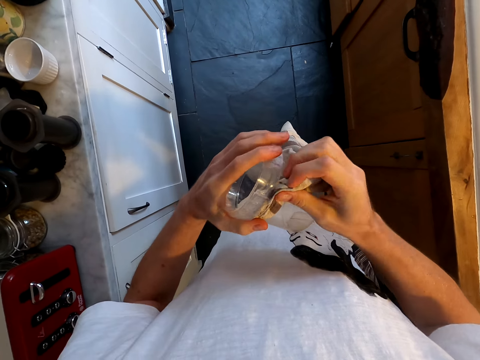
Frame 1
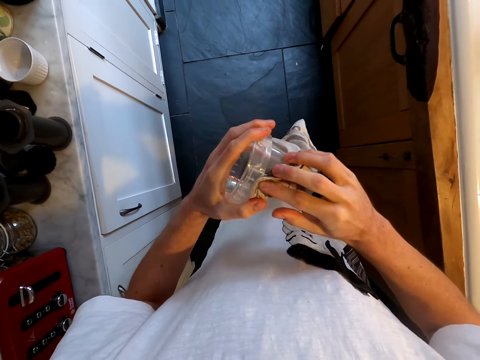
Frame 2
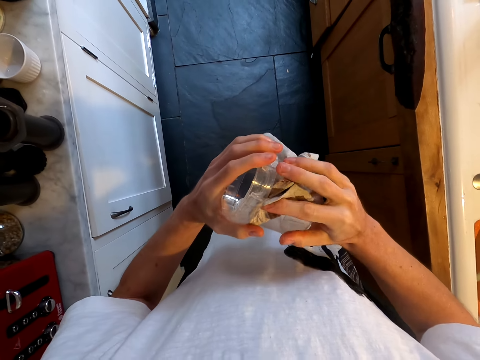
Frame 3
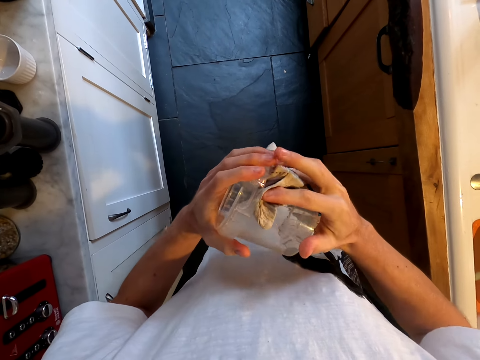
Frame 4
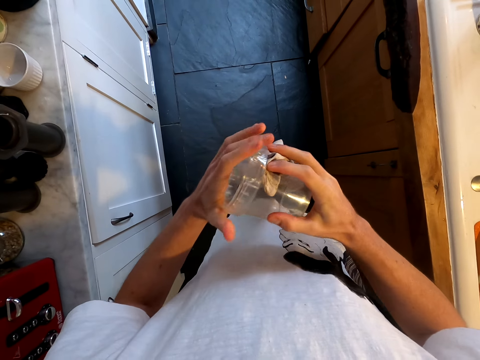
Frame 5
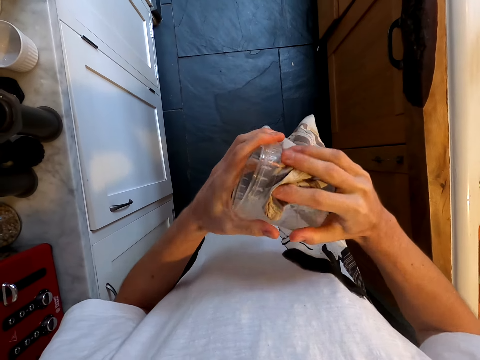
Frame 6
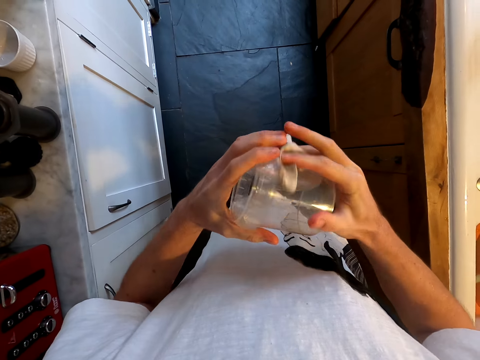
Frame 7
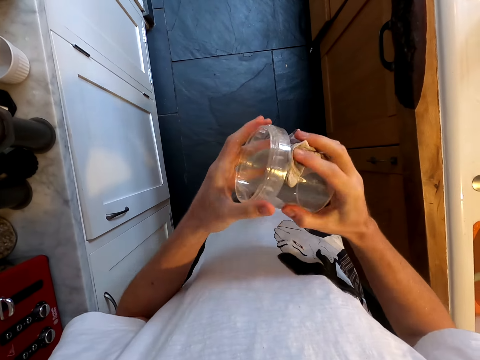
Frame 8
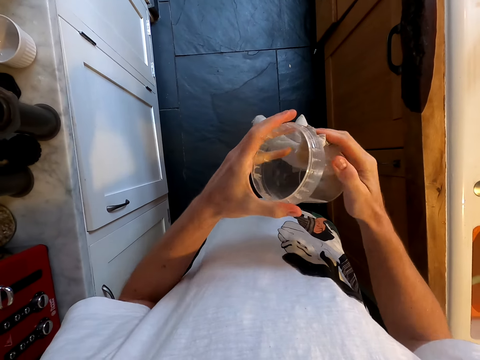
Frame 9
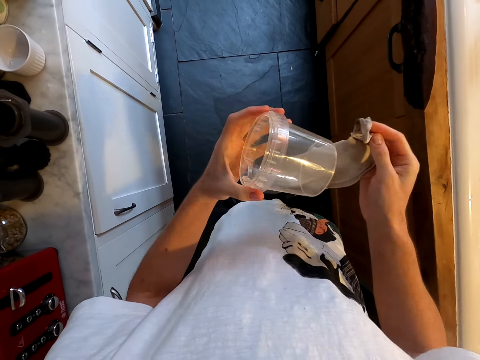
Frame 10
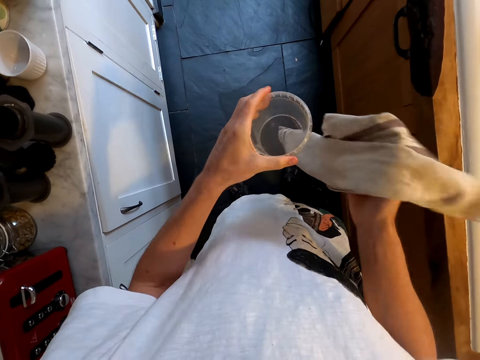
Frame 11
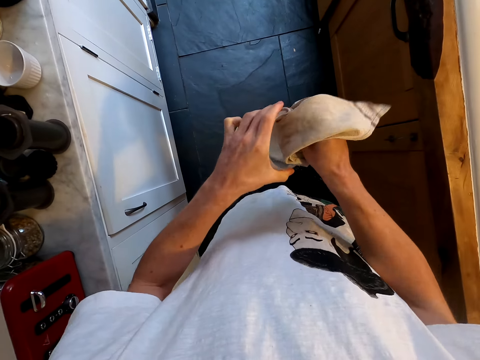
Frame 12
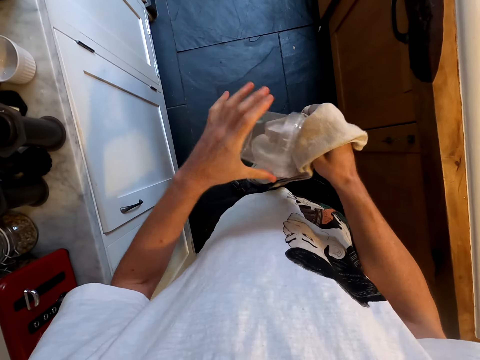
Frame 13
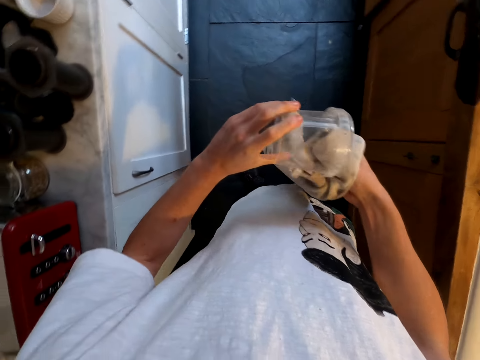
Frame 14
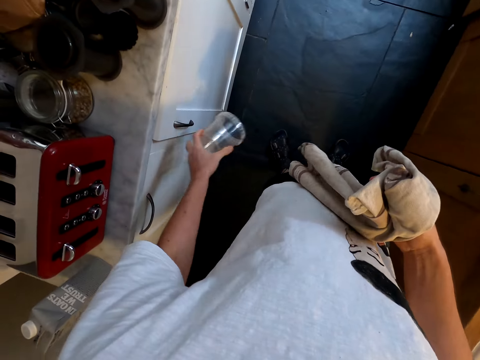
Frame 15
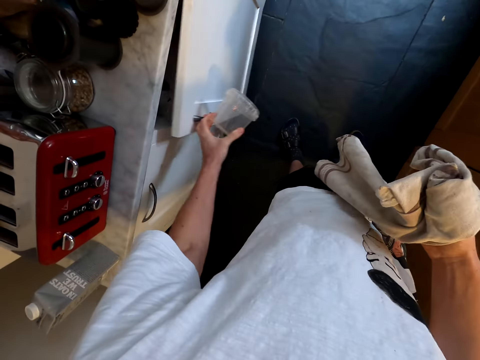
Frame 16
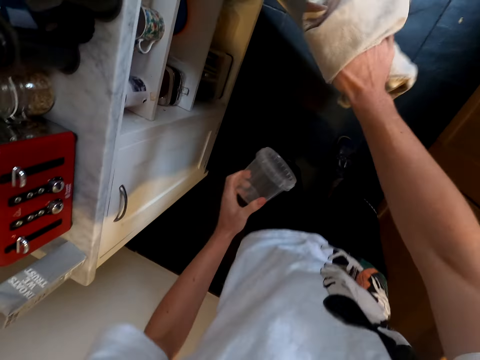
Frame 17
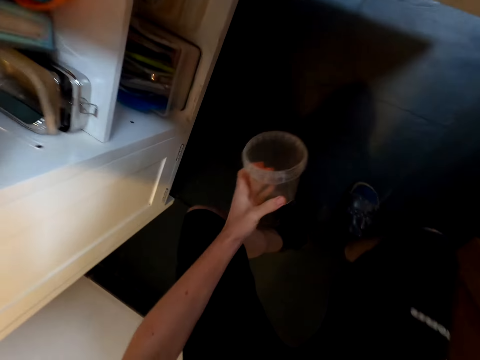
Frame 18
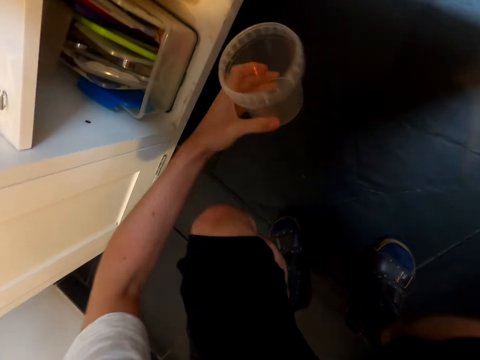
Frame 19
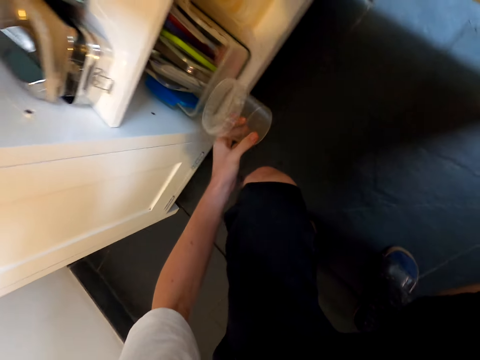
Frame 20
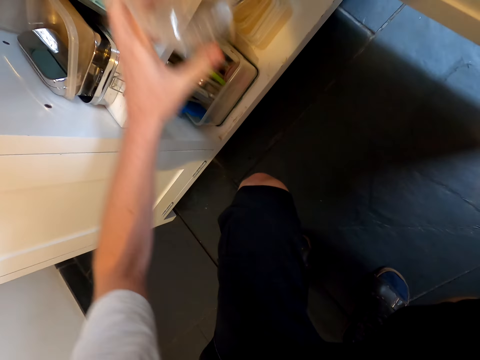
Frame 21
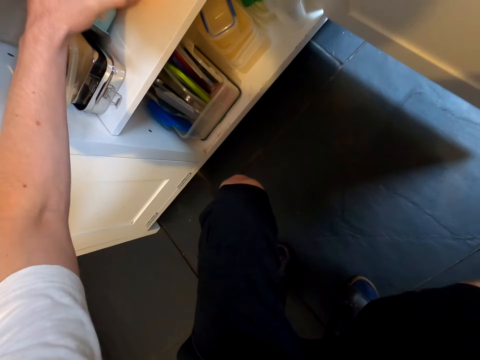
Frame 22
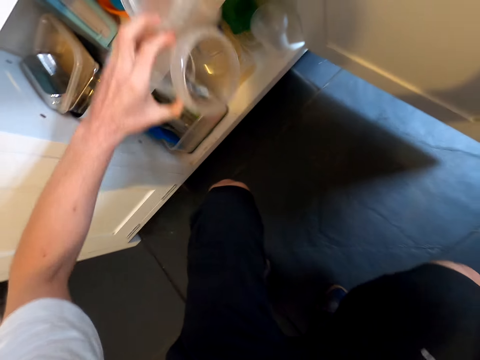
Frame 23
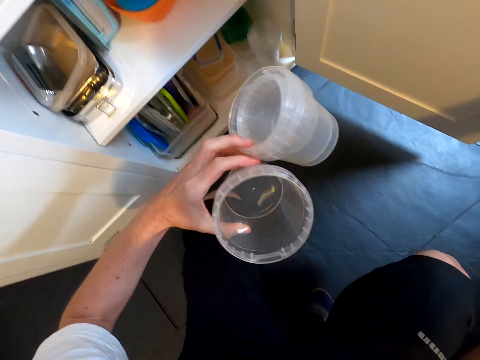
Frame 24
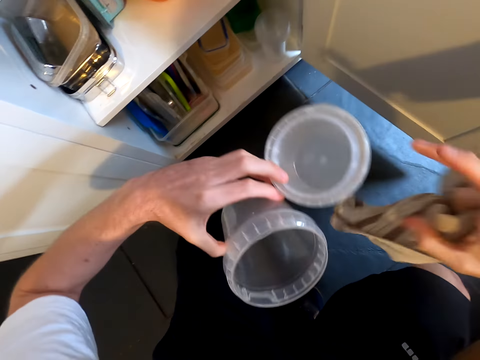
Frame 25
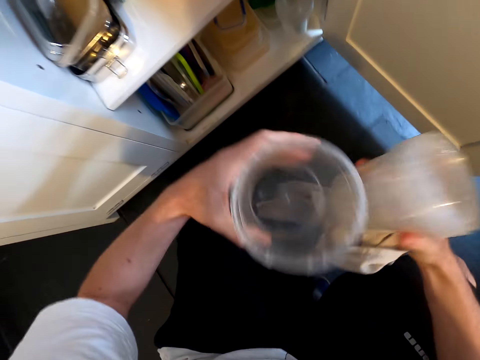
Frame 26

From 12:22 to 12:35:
The camera wearer opens the cabinet door. They bend. They put the tin in the cabinet. They pick up the tin in the cabinet.

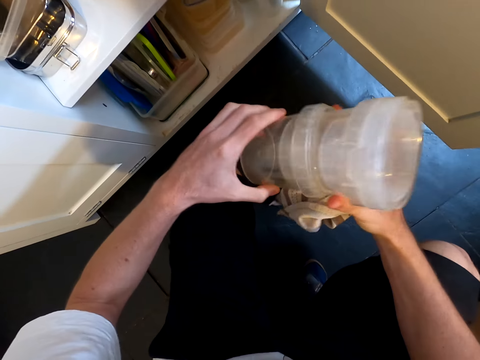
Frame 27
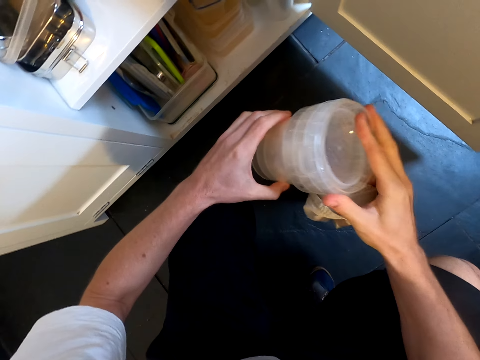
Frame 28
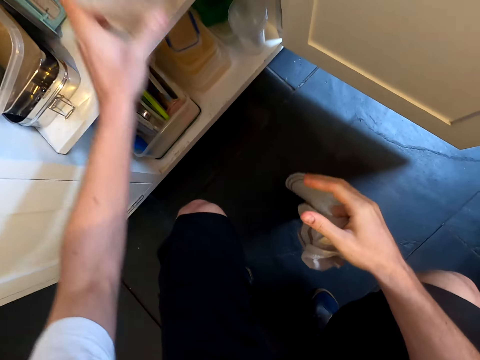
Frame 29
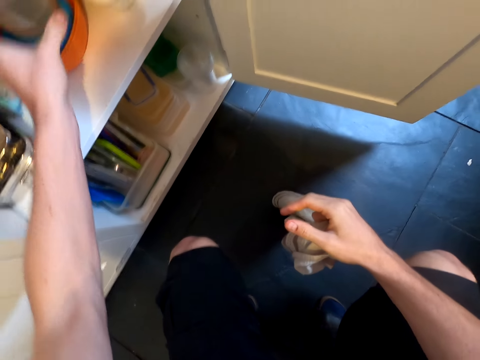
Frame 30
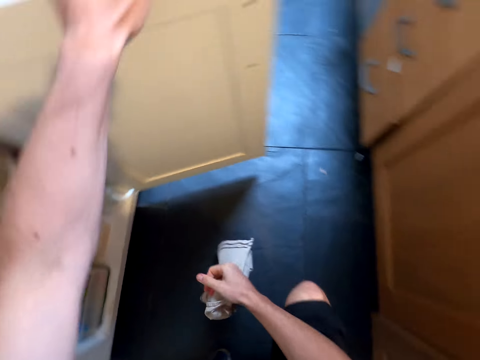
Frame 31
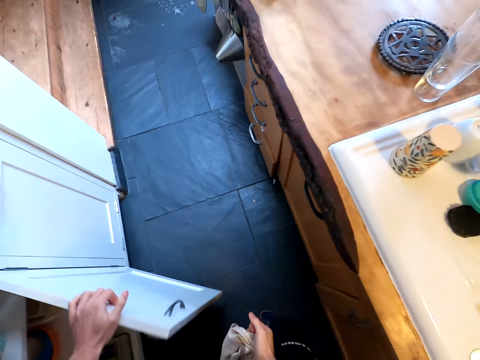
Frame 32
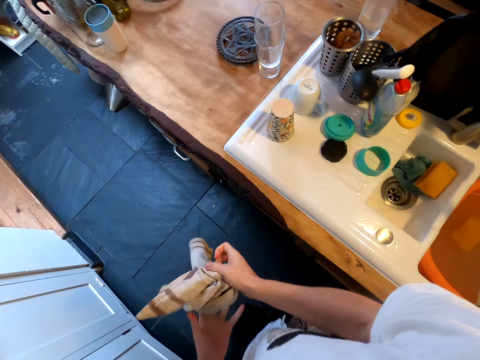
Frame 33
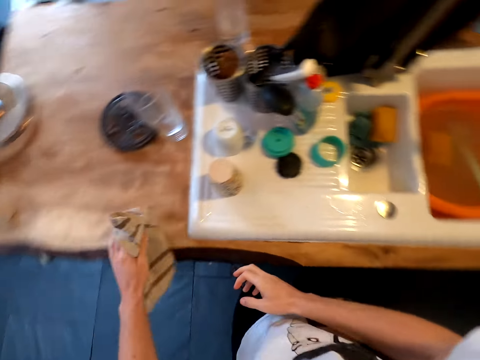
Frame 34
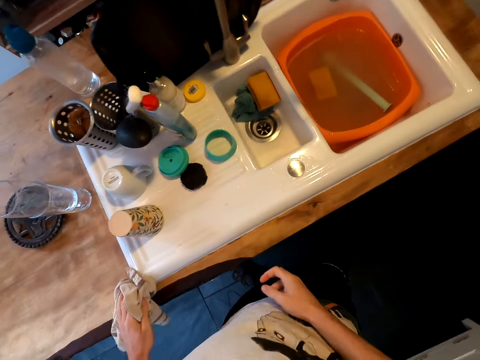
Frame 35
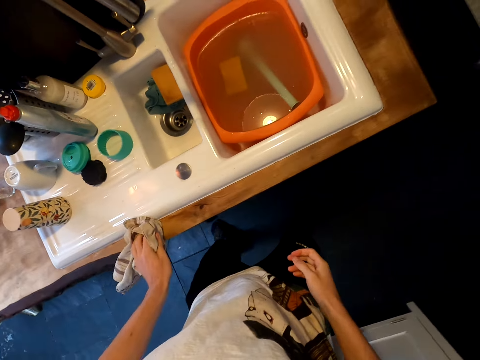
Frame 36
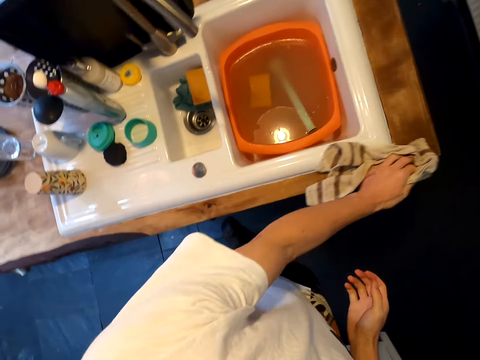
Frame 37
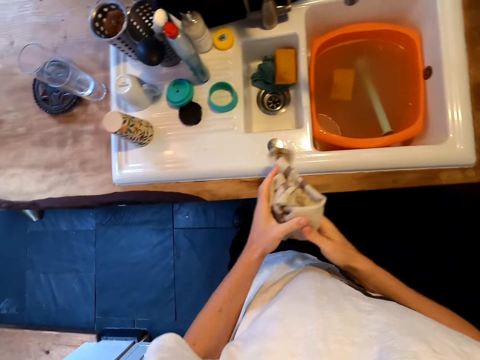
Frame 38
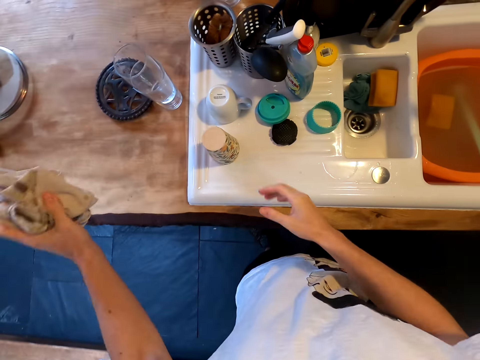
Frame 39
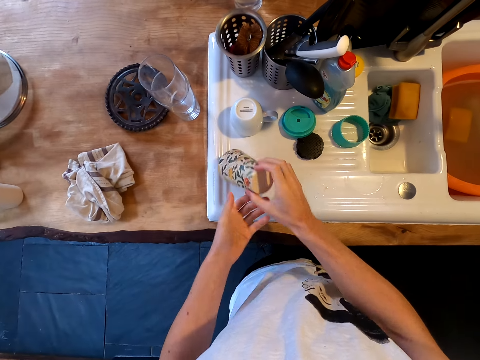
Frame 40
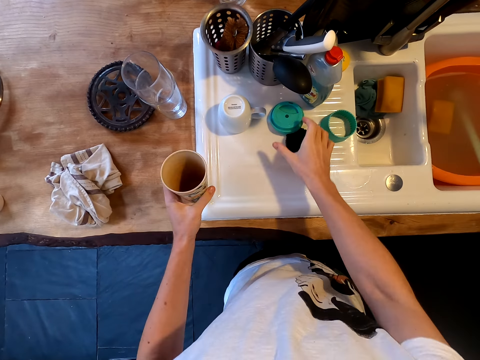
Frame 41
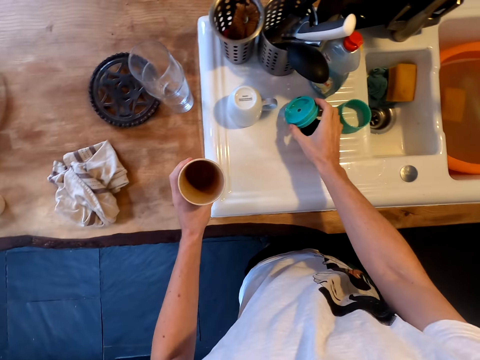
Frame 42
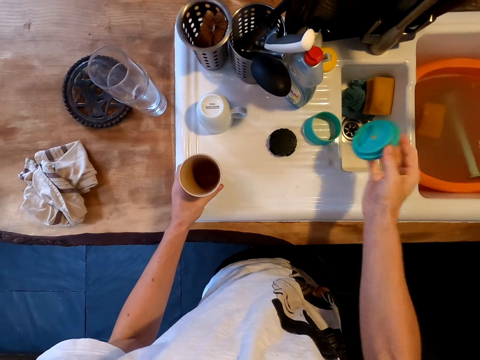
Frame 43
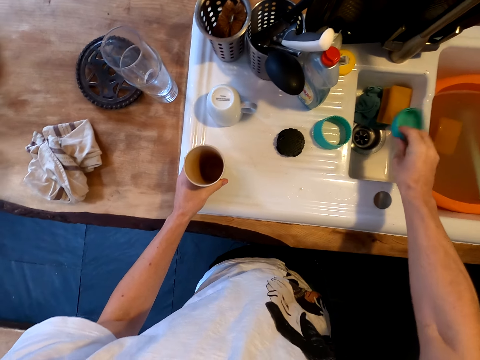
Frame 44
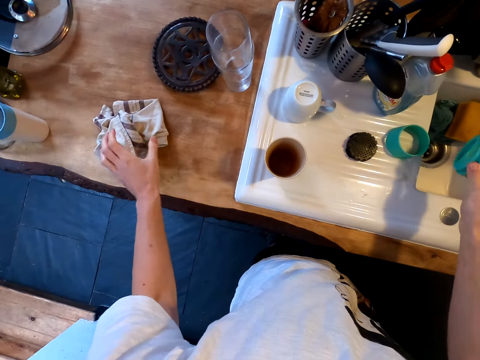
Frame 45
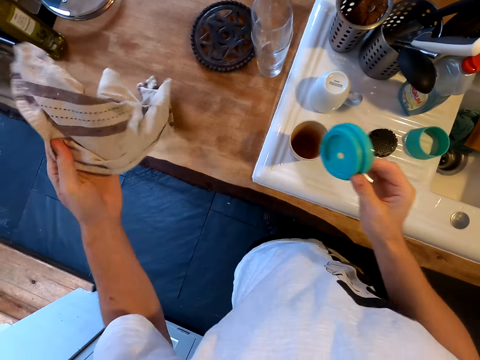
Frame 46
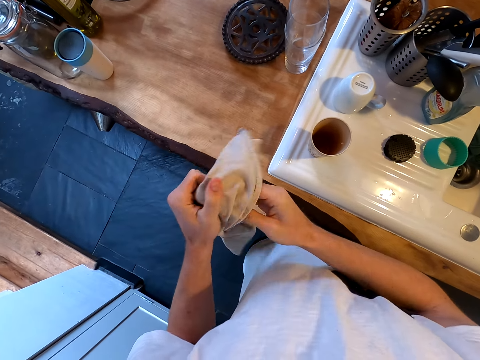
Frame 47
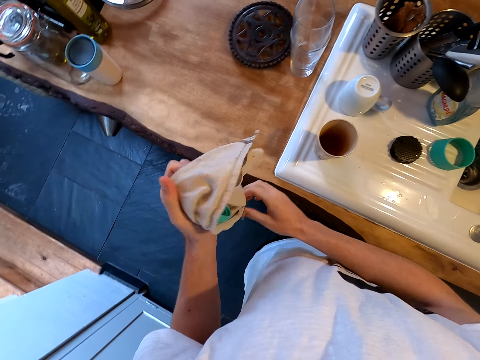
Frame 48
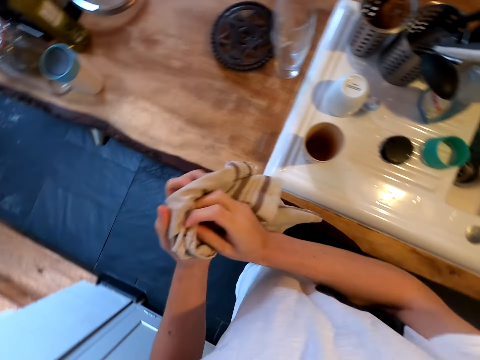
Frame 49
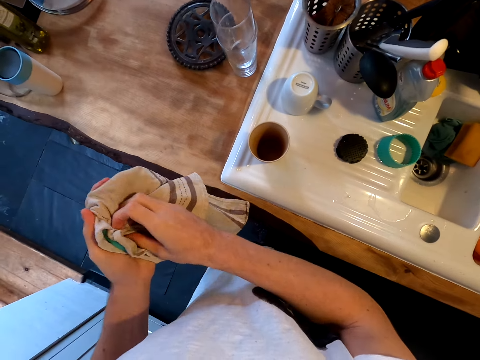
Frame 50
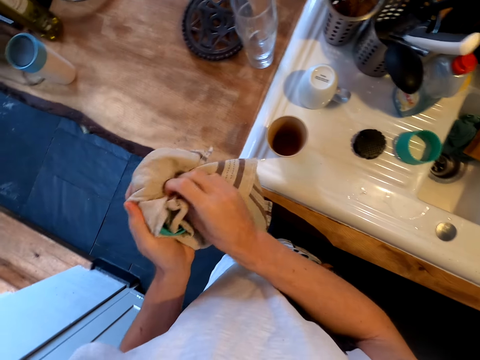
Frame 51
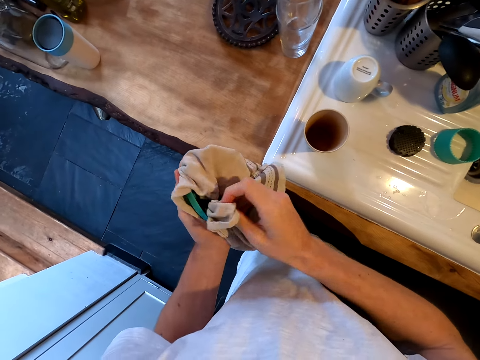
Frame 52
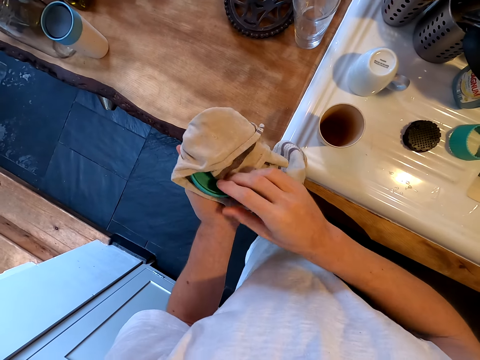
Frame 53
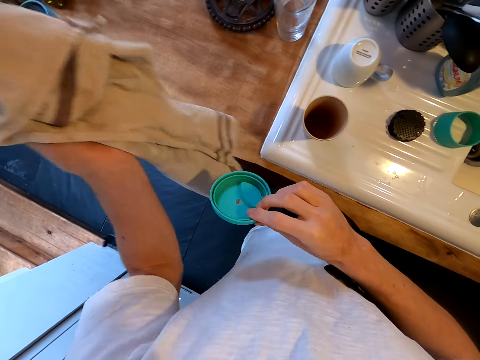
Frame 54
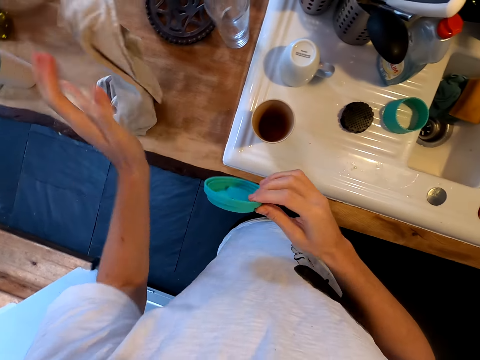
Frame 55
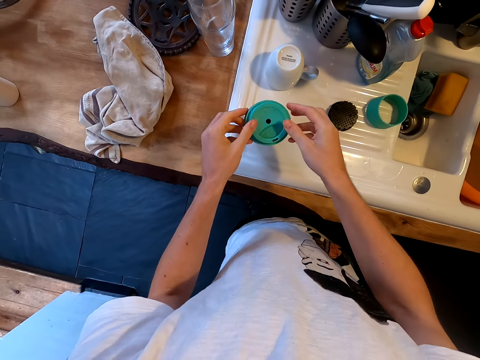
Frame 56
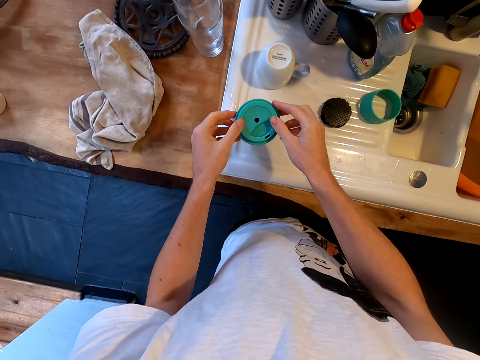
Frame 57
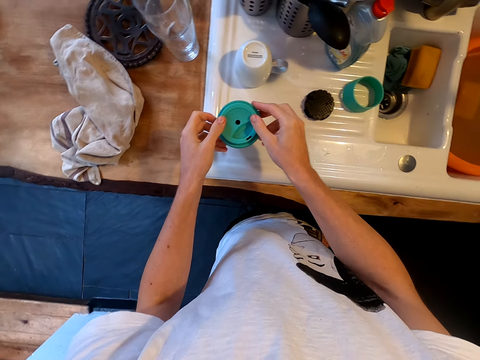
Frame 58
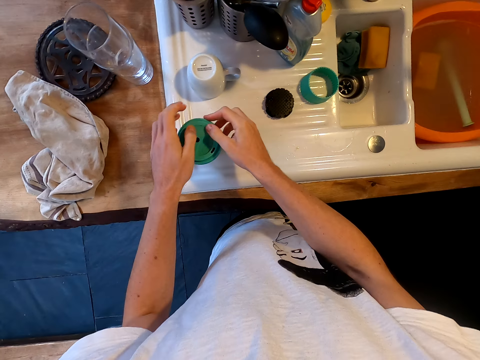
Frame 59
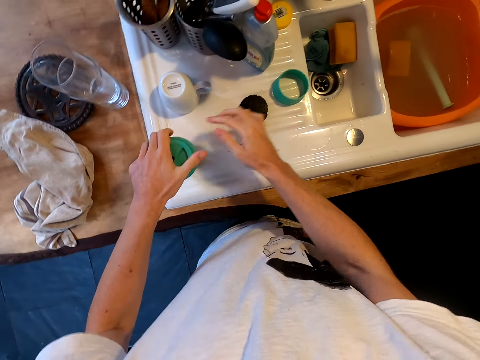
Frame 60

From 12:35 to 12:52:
The camera wearer puts the tins together. They put the tins back in the cabinet. They close the cabinet. They wipe the kitchen slab or sink. They throw the kitchen towel on the kitchen slab. They pick up a plastic mug or cup from the counter. They take a lid. They remove excess water from the lid. They put the cup on the sink slab. They take the kitchen towel. They dry the plastic mug lid with the towel. They put the kitchen towel on the kitchen slab. They cover the mug with its lid.
